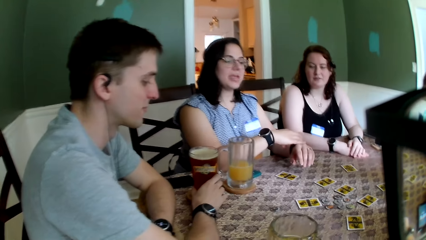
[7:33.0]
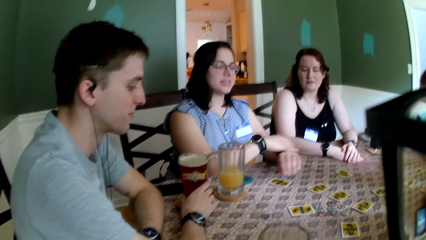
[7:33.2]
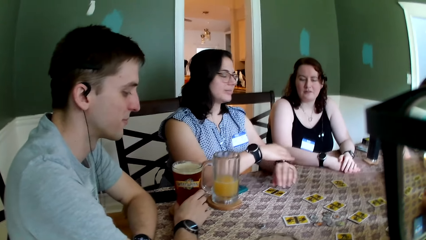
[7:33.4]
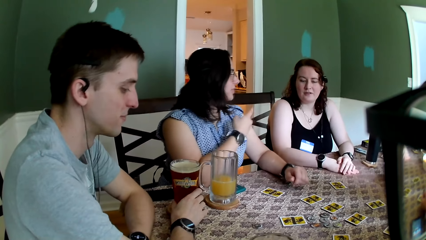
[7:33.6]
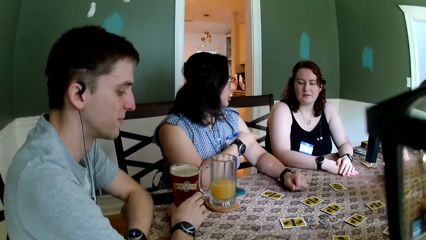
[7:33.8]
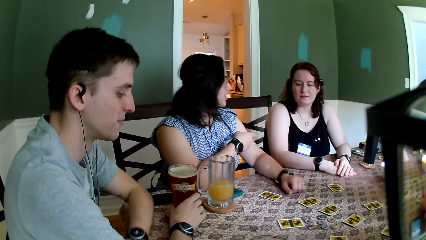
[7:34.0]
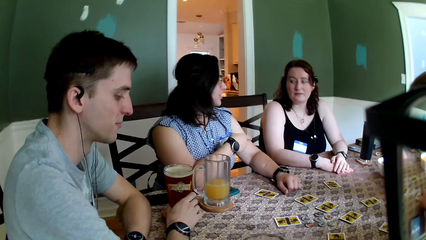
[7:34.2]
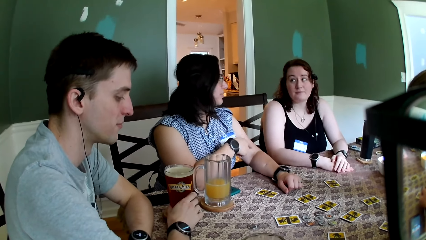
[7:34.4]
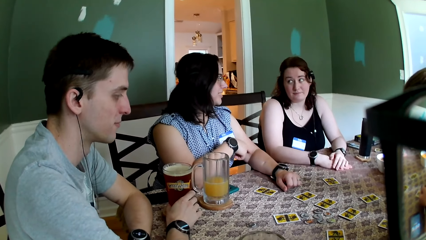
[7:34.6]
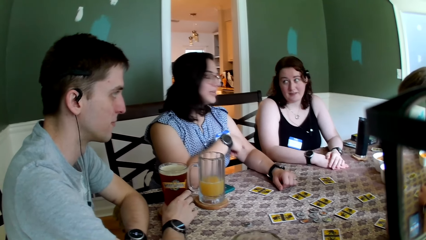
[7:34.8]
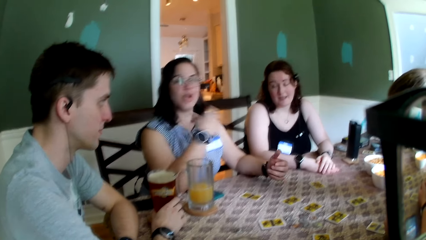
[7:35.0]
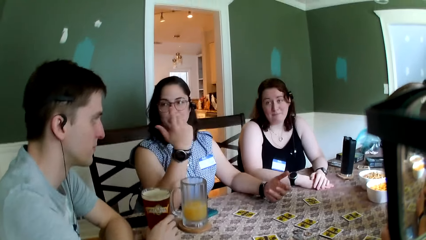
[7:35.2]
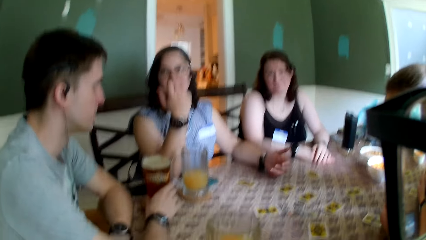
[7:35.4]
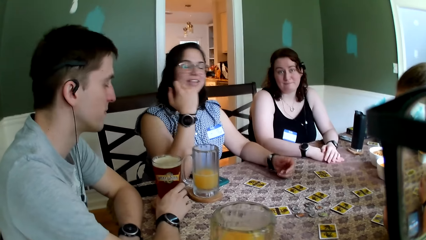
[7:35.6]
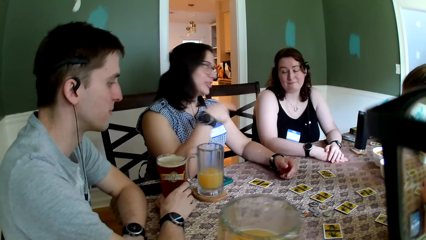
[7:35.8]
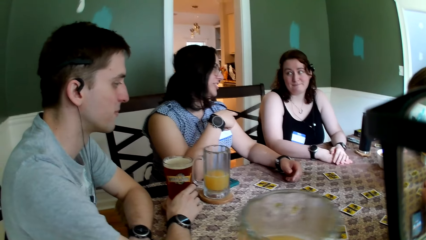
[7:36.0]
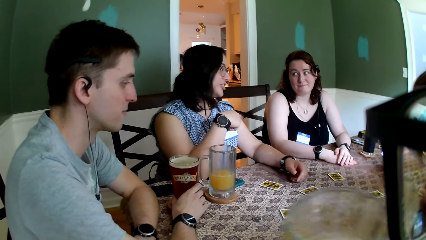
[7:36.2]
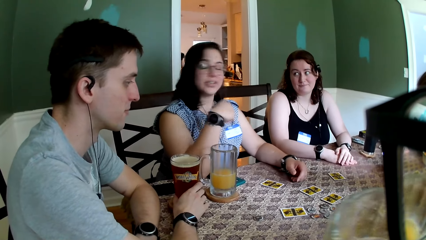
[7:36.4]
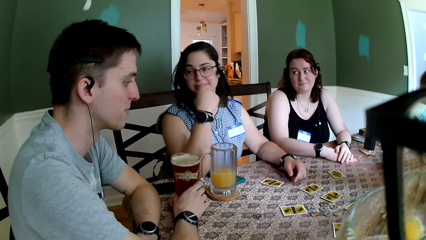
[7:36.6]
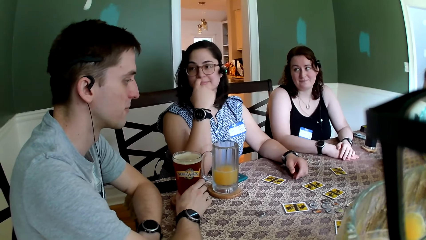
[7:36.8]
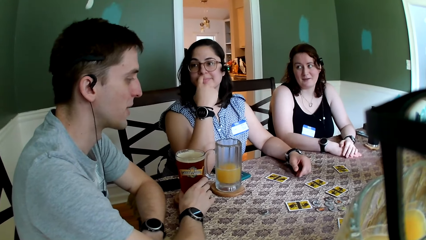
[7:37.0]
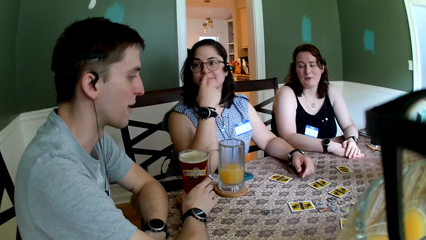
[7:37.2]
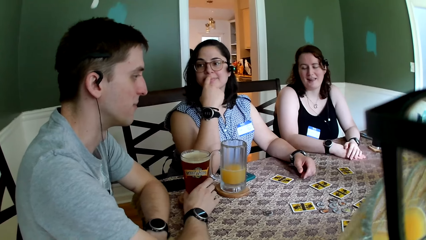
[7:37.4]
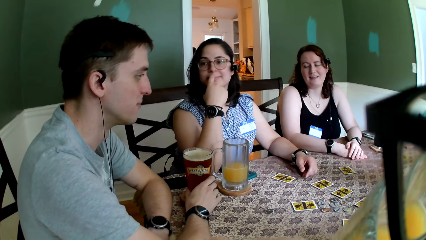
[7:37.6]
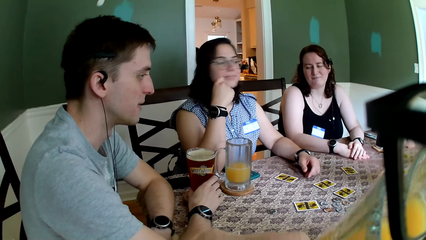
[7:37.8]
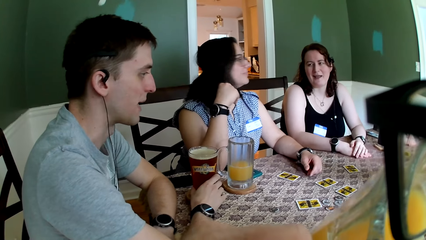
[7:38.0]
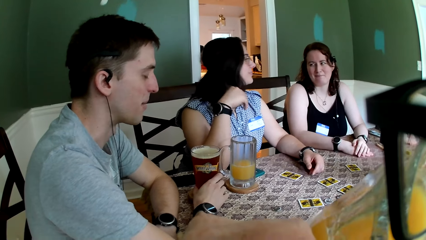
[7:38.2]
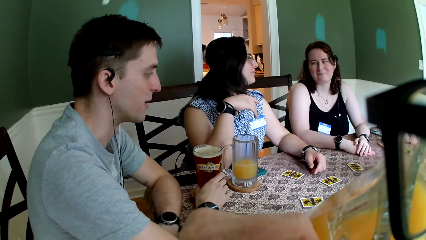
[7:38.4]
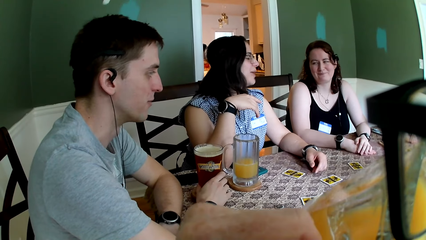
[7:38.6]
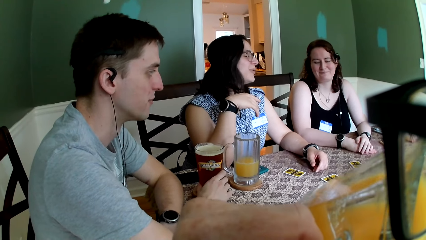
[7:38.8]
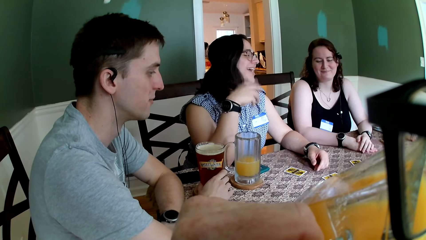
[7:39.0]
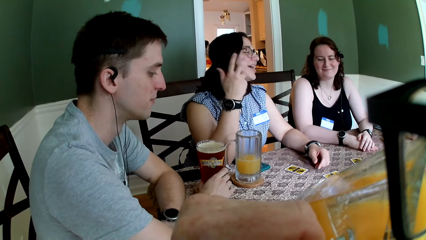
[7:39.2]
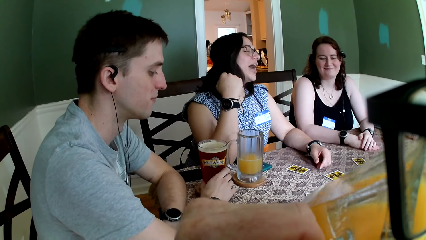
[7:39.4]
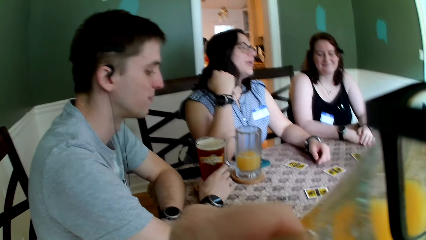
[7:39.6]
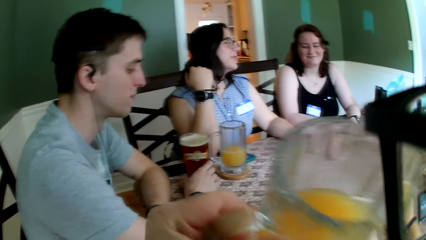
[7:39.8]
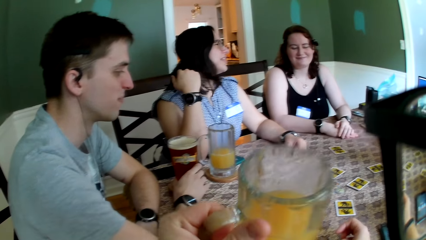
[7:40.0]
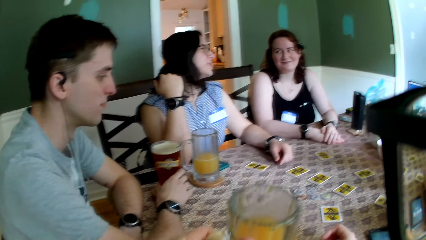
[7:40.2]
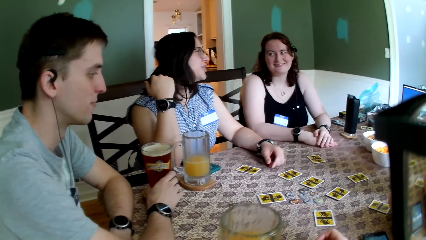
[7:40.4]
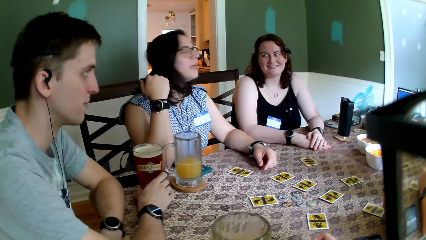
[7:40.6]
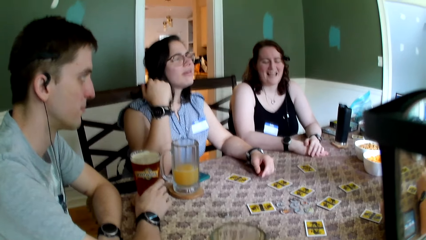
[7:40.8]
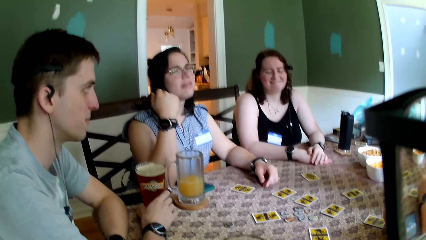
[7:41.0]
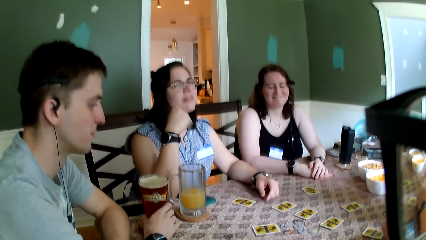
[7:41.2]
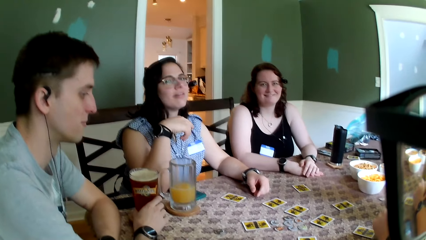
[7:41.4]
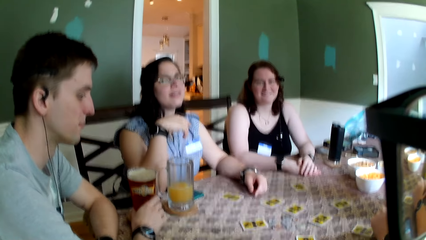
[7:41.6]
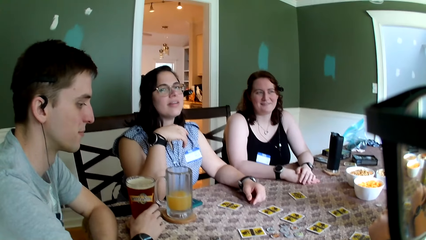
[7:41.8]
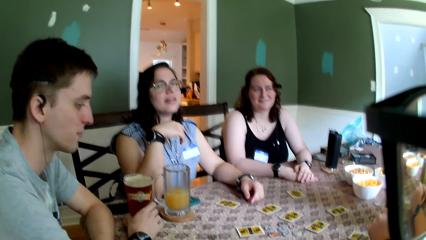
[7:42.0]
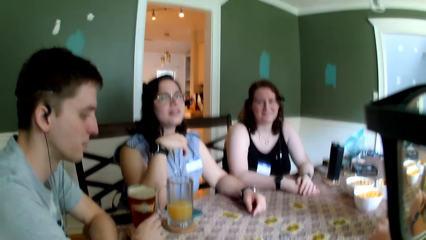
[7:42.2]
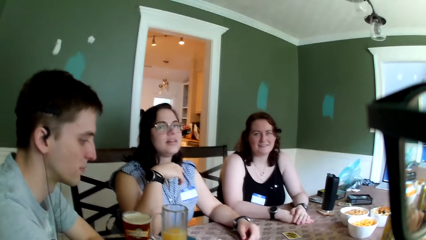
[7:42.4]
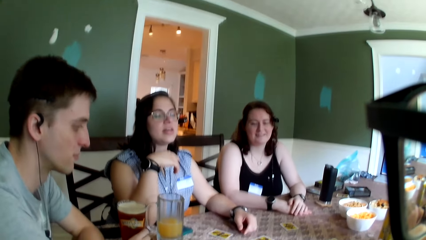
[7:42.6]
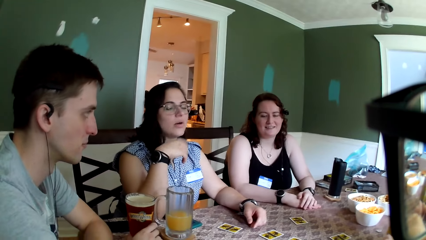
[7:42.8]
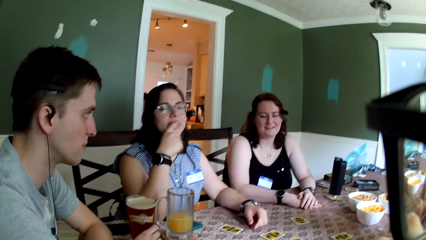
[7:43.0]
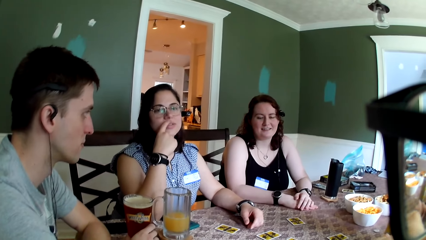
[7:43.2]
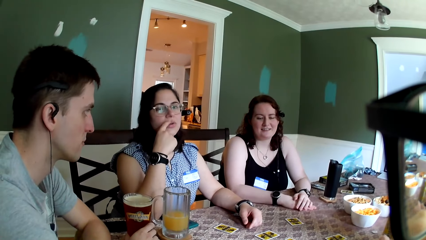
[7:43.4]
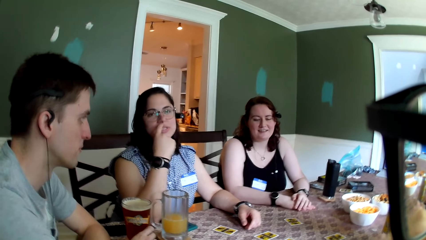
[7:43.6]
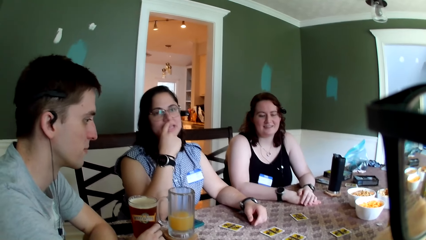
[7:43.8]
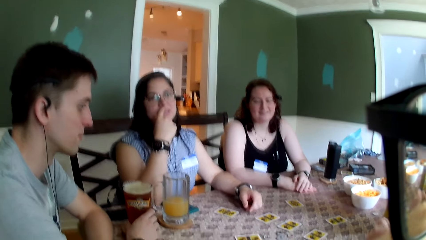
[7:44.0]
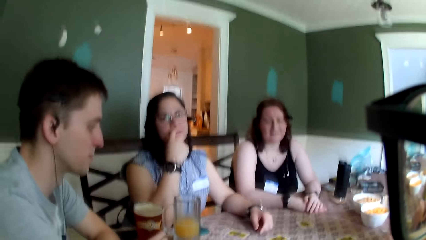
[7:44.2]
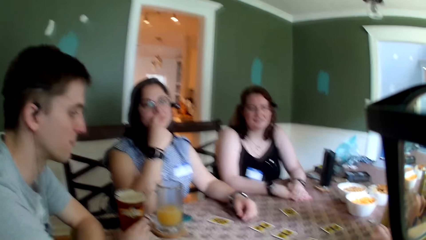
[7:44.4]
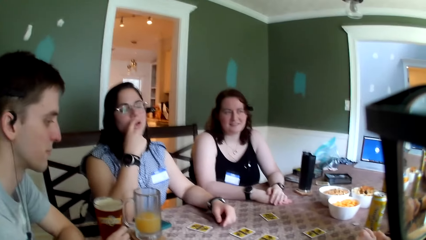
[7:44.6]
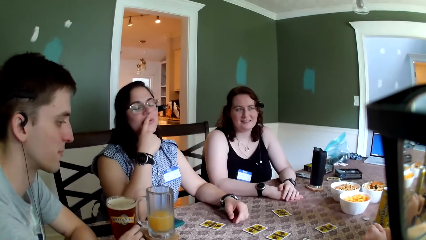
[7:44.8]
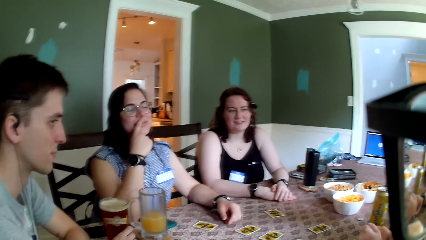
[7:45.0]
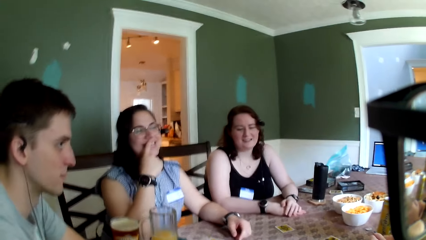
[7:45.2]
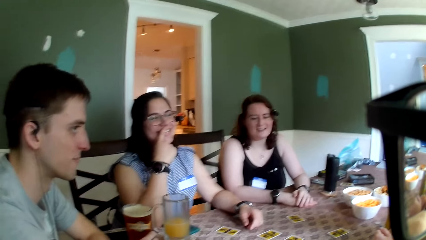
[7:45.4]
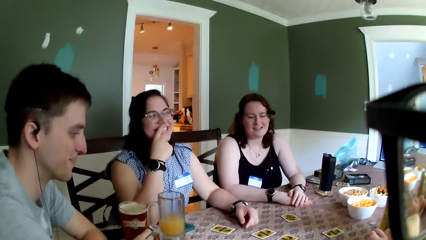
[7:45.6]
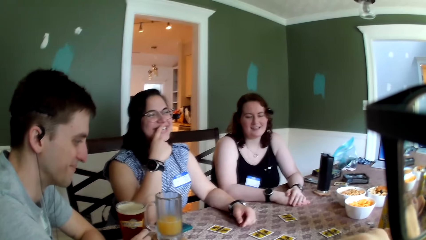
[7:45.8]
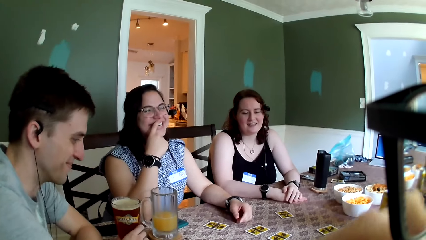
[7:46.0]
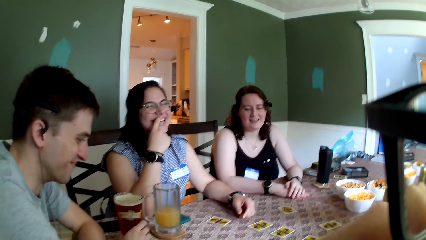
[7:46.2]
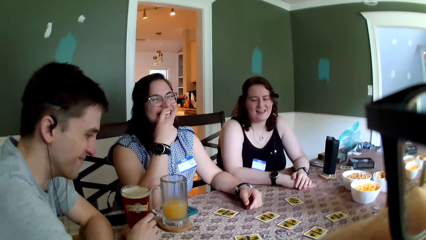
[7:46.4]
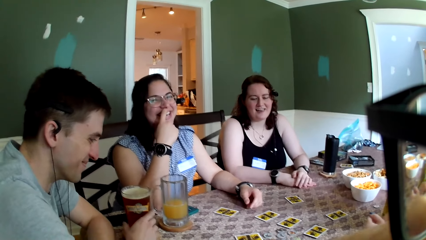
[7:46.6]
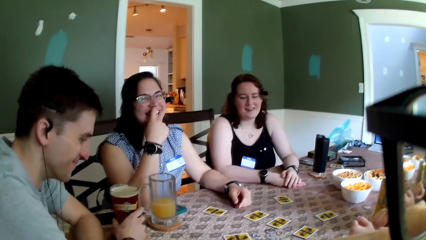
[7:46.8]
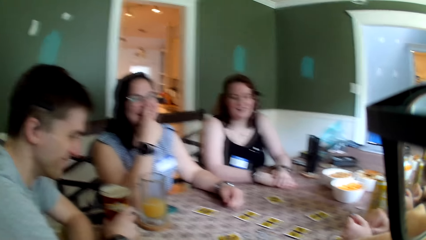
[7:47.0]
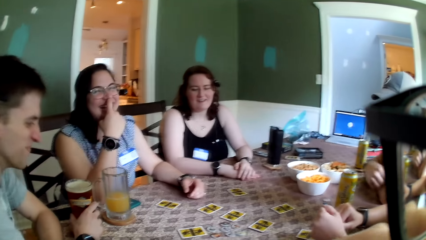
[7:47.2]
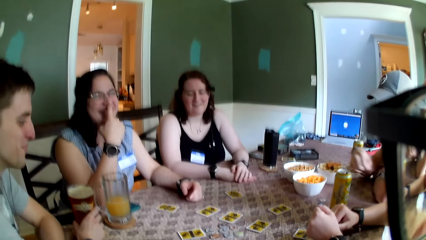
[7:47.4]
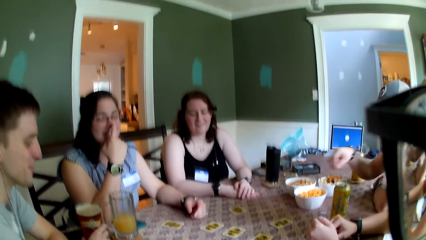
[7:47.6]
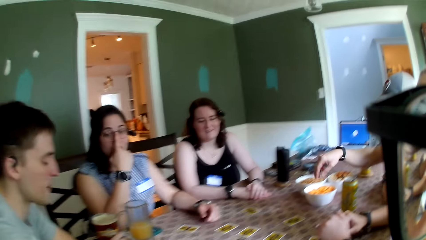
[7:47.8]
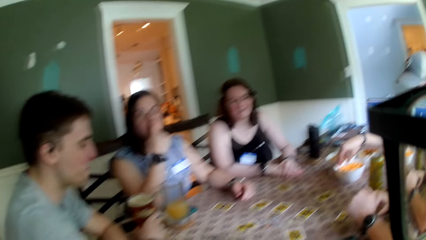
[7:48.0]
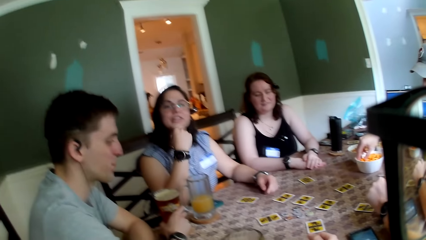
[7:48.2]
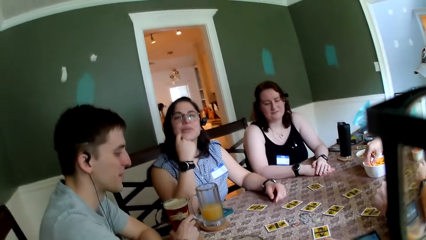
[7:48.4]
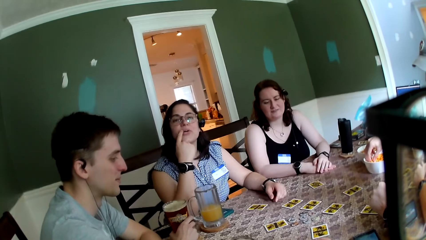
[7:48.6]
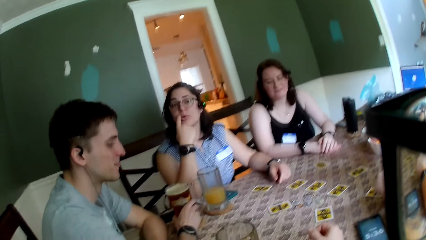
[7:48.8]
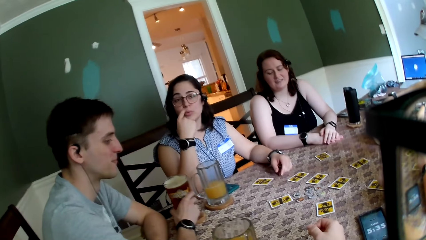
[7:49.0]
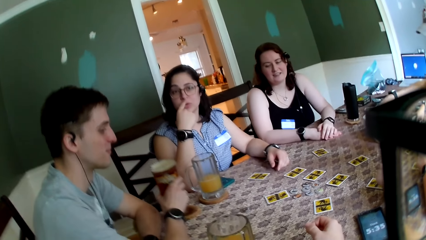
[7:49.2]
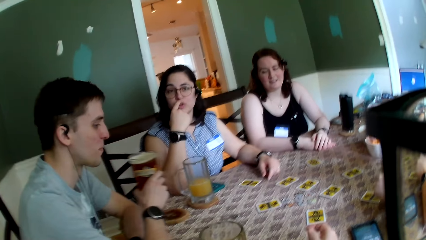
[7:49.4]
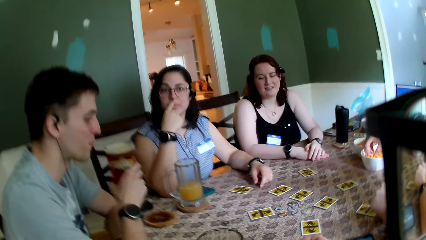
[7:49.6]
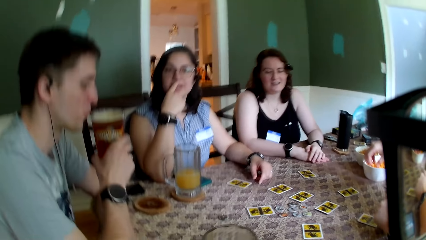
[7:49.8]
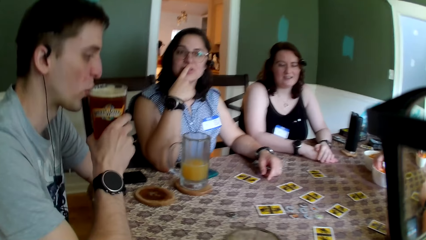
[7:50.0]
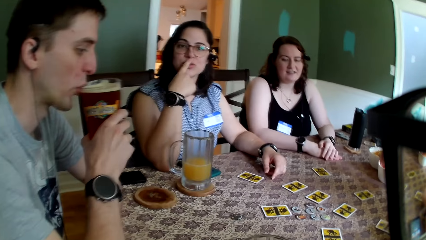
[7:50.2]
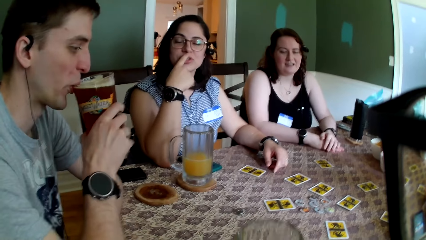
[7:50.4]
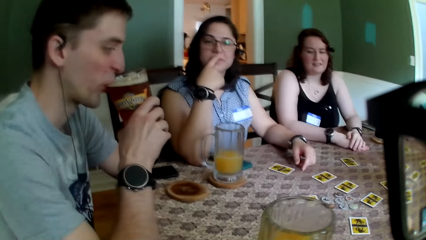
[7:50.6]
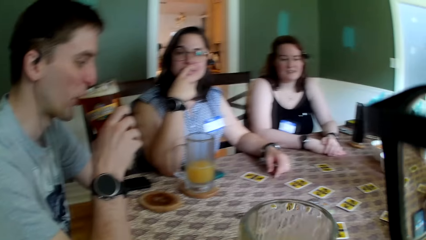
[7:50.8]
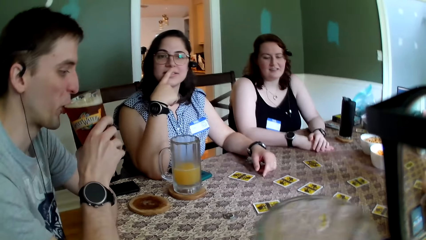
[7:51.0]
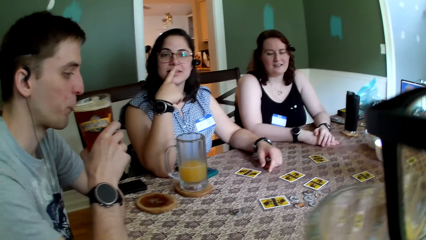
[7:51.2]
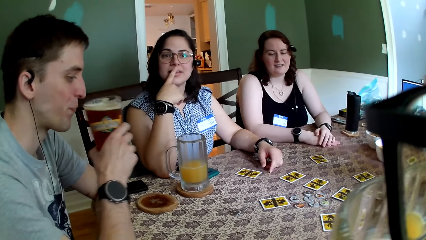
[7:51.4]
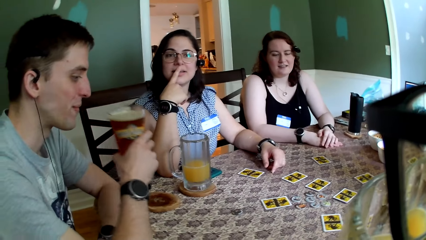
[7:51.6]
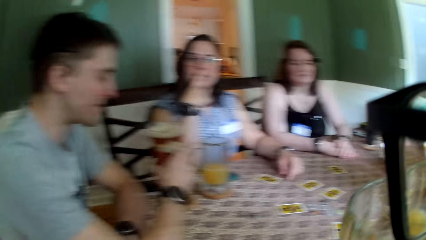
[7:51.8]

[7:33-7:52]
A woman points to another woman with her right hand. The camera wearer picks the cup of juice with his left hand from the table. He drinks from the cup of juice in his left hand. He drops the cup of juice on the table with his left hand. A man picks a snack from the bowl on the table with his right hand. Another man holds a cup of beer with his right hand, picks the cup of beer from the table with his right hand, and drinks from the cup of beer in his right hand. The camera wearer picks the cup of juice with his right hand from the table. He drinks from the cup of juice in his right hand.
